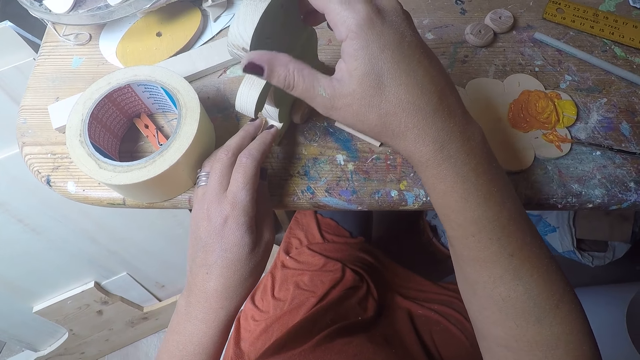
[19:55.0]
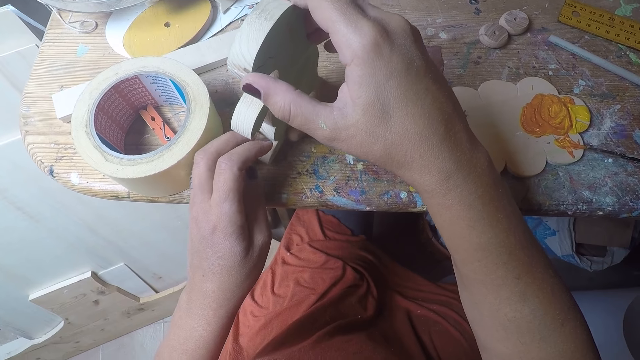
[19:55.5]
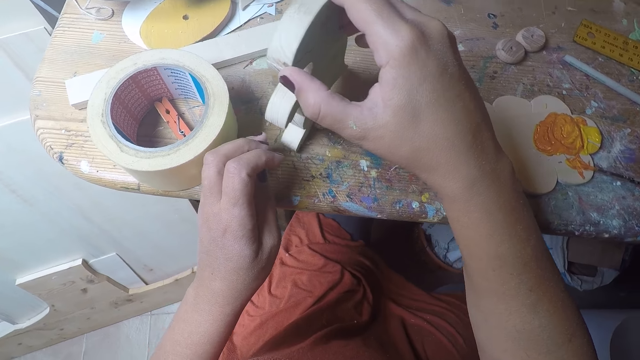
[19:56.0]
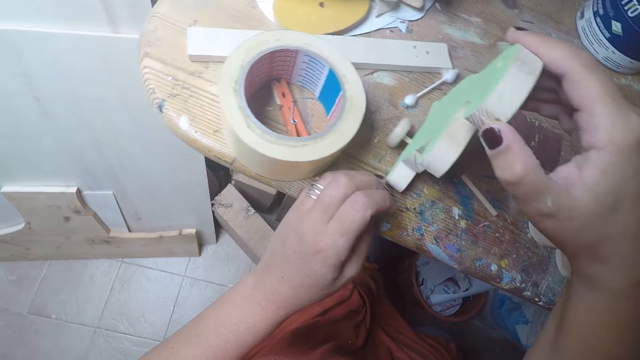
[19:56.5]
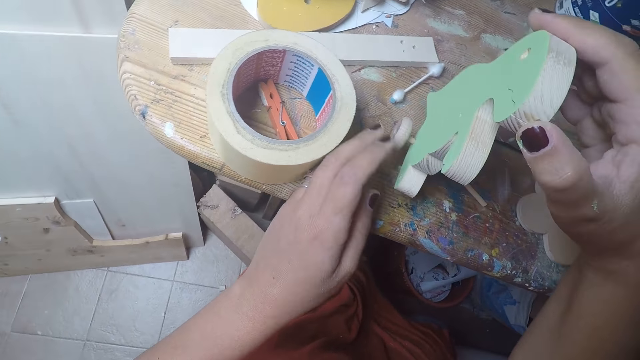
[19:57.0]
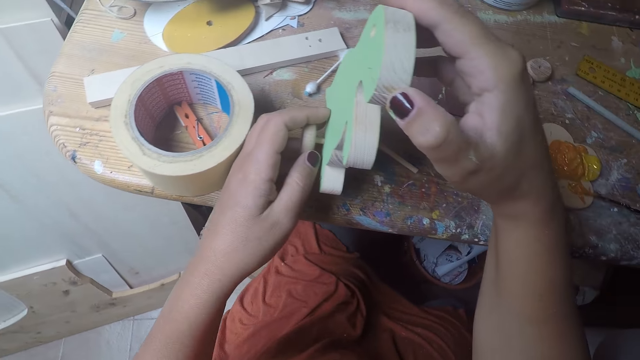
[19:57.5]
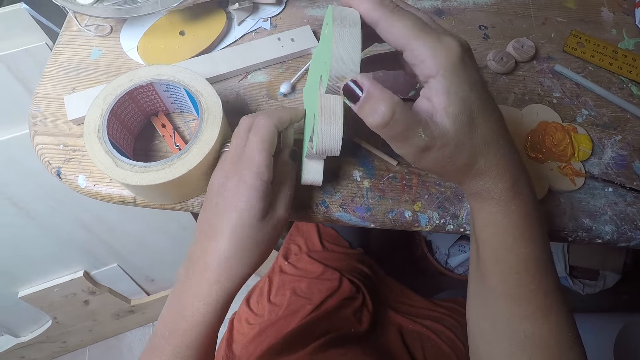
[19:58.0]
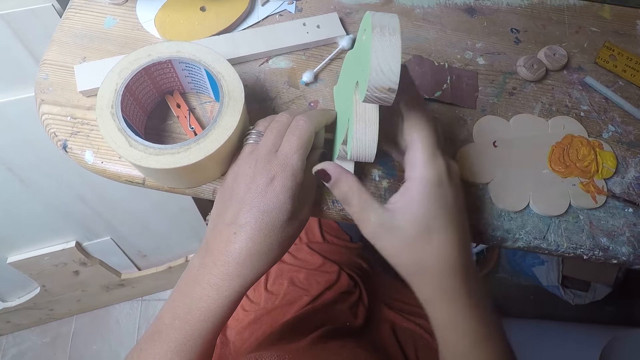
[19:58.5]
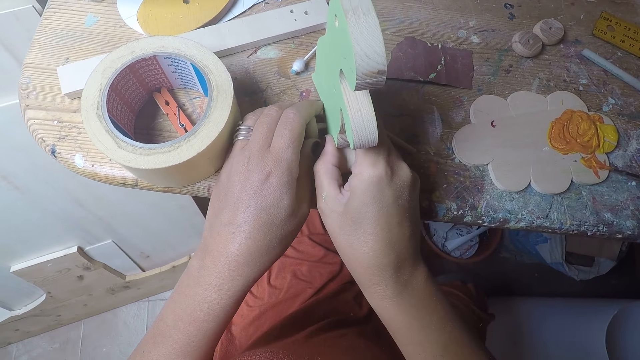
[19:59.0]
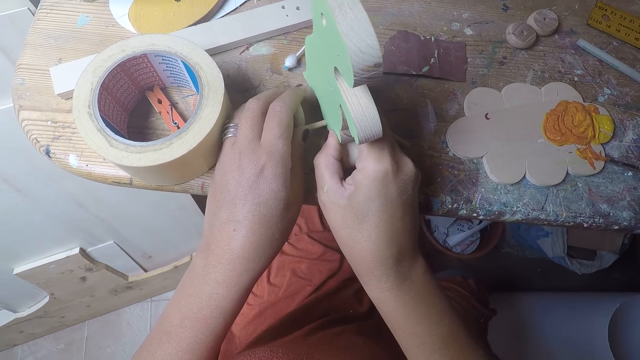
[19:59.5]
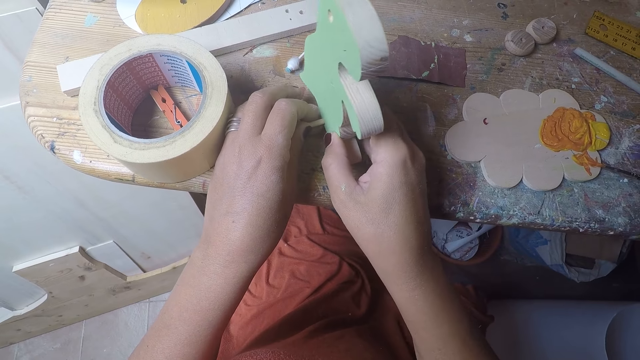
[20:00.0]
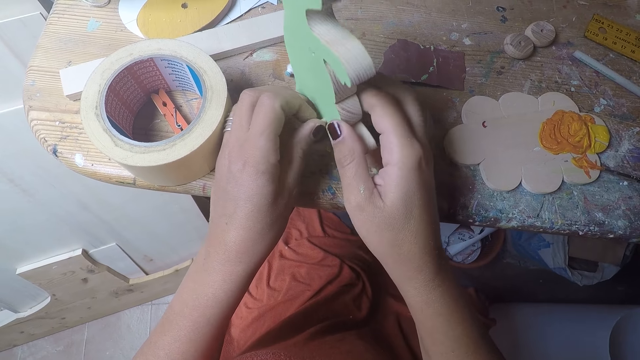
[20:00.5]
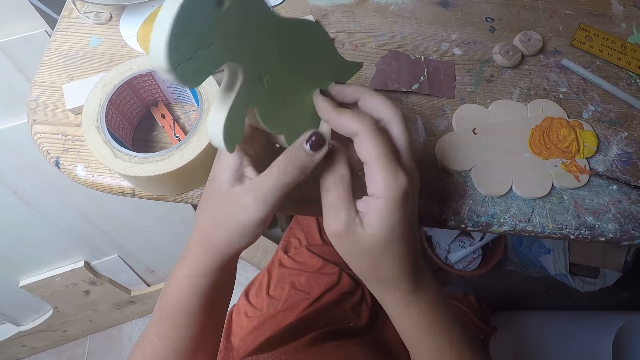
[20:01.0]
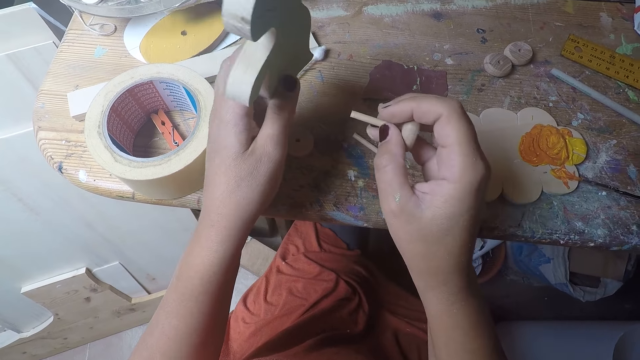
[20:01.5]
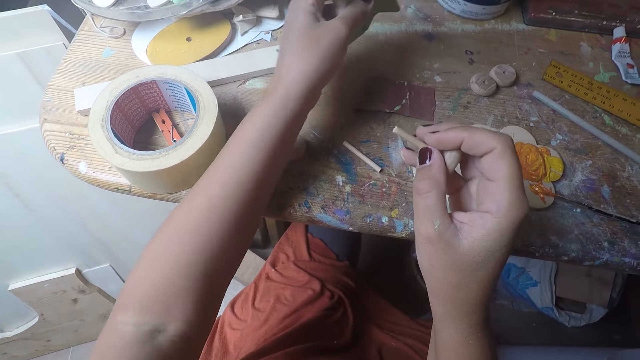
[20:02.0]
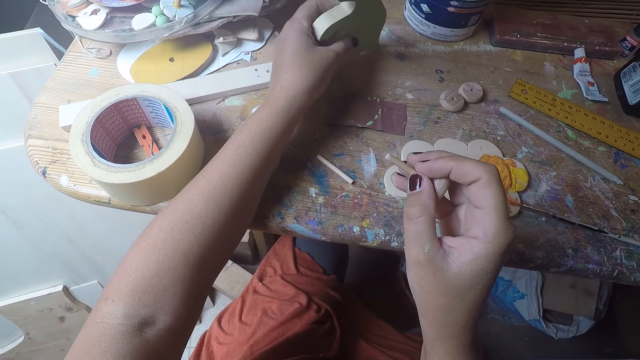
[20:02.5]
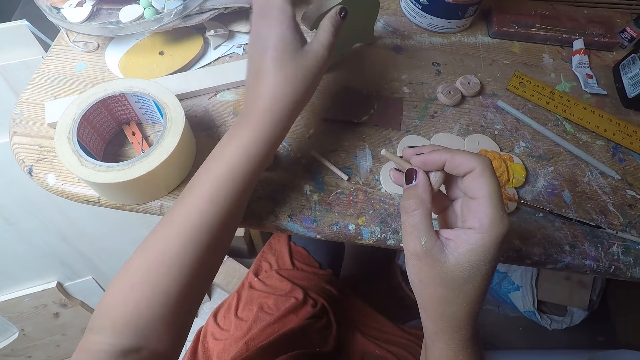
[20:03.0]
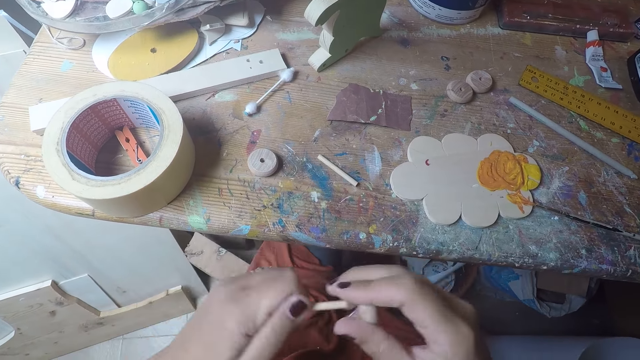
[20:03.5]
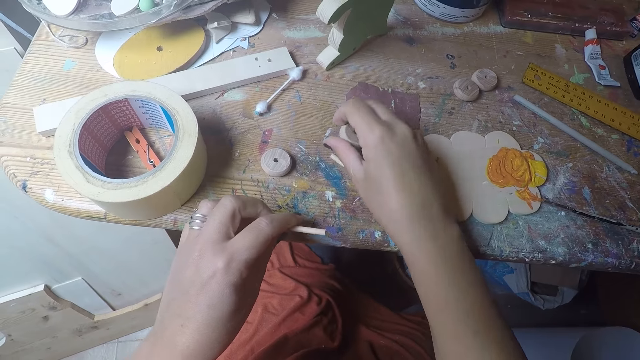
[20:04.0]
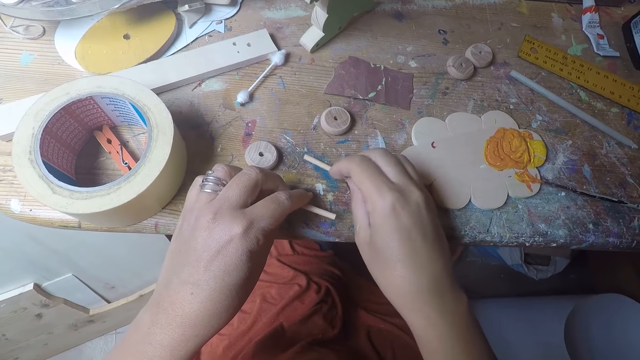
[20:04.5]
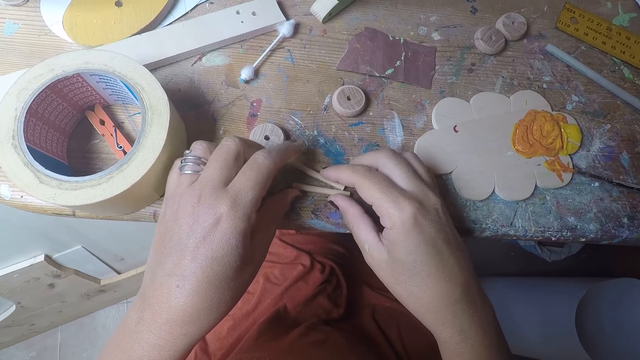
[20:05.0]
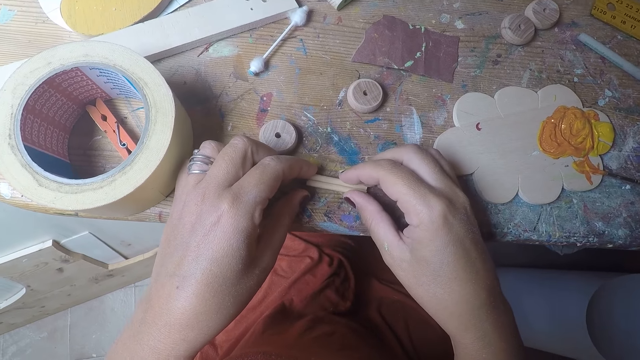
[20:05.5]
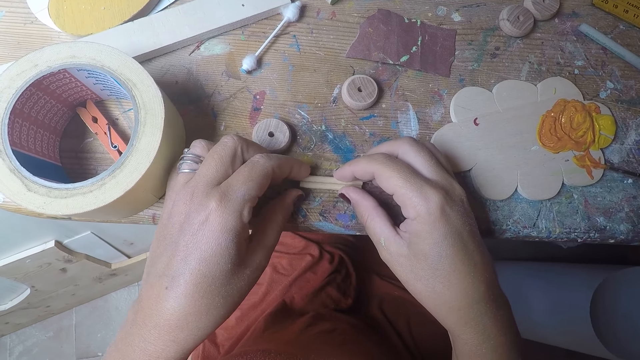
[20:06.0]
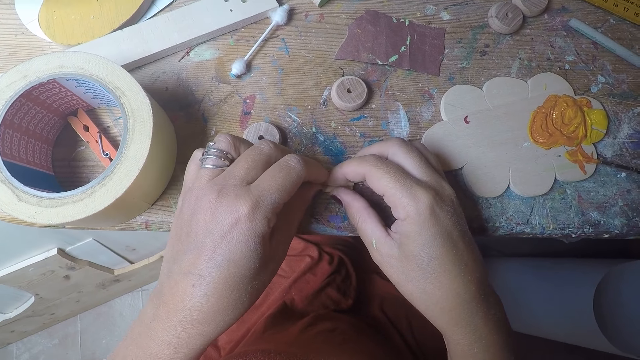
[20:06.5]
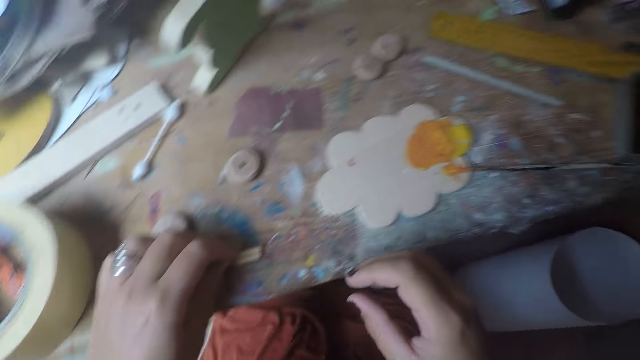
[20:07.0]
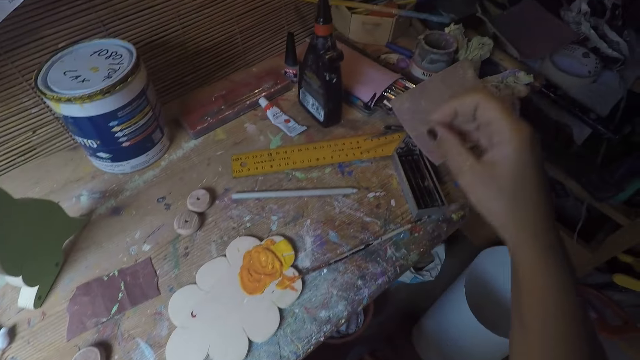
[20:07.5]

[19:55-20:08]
The camera wearer removes the round wood on the short stick in the hole of the wooden dinosaur with her left hand. She drops the round wood in her right hand on the table. She holds the wooden dinosaur with her left hand. She removes the round wood with the short stick in the hole of the wooden dinosaur with her right hand. She drops the wooden dinosaur in her left hand on the table. She removes the short stick in the round wood in her right hand with her left hand. She drops the round wood in her right hand on the table. She places her right hand on the short stick on the table. She places the short stick in her left hand on the table. She moves the short stick in her left hand together with the short stick in her right hand. She aligns the rods on the table. She holds the short sticks with both hands.

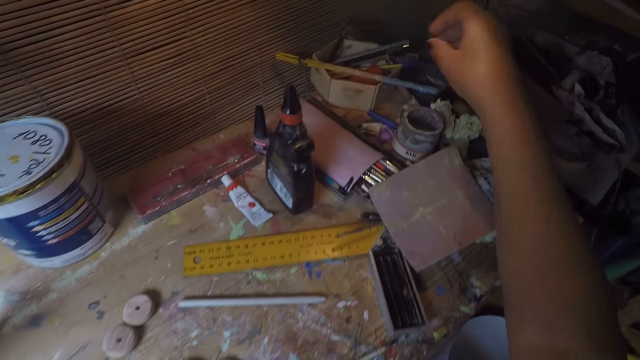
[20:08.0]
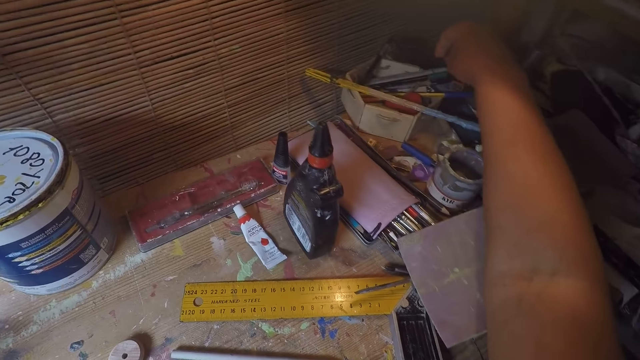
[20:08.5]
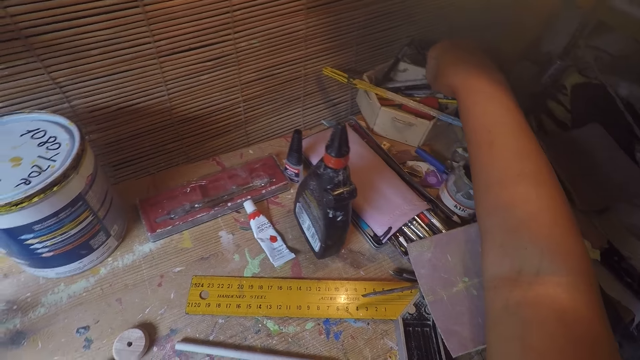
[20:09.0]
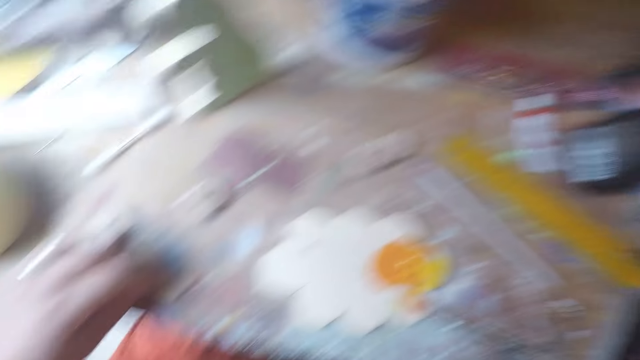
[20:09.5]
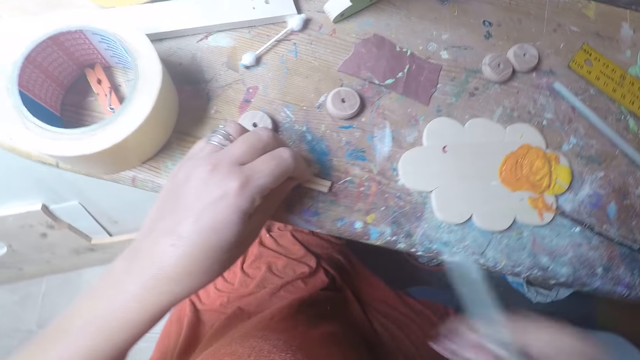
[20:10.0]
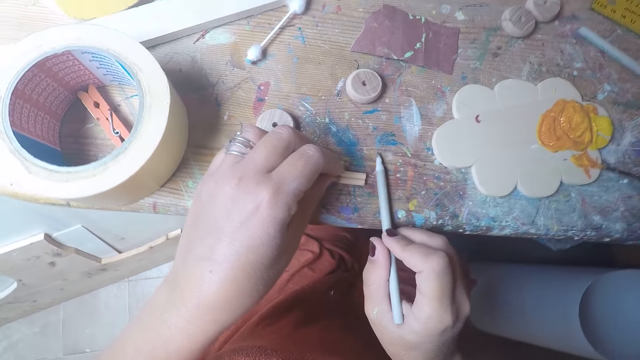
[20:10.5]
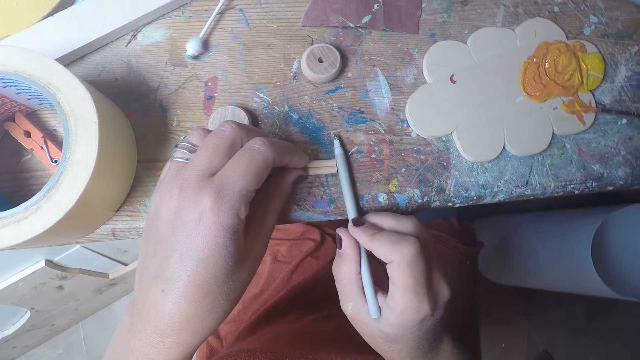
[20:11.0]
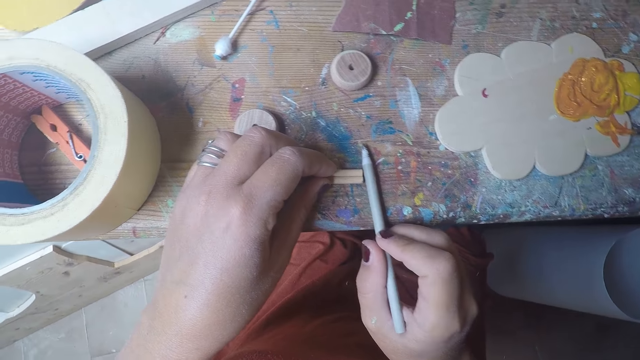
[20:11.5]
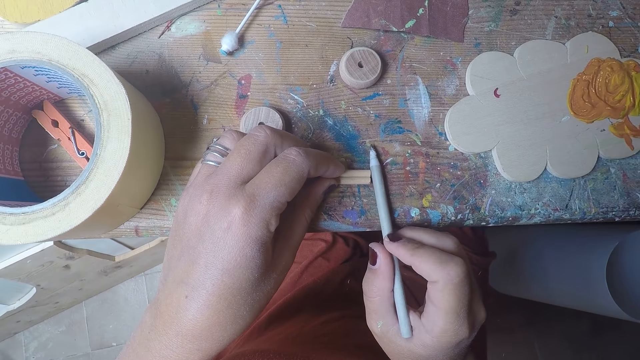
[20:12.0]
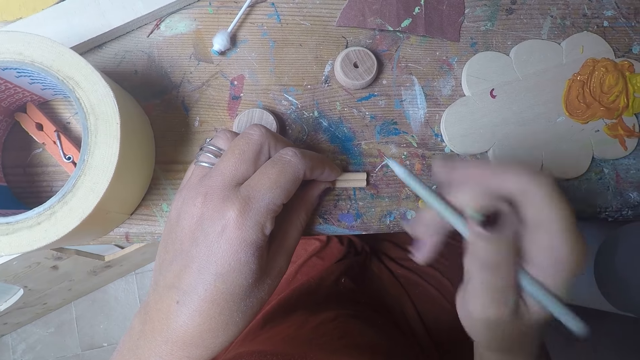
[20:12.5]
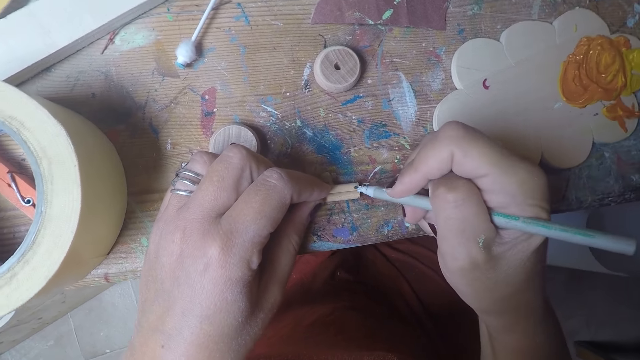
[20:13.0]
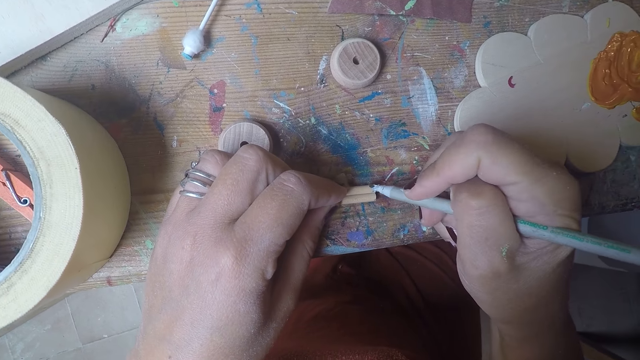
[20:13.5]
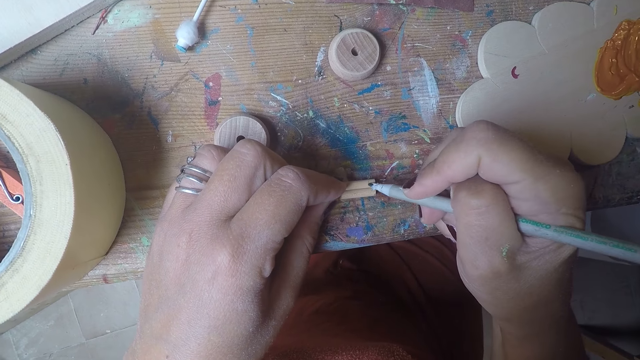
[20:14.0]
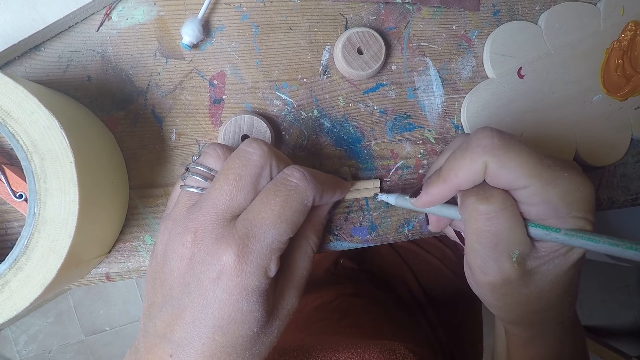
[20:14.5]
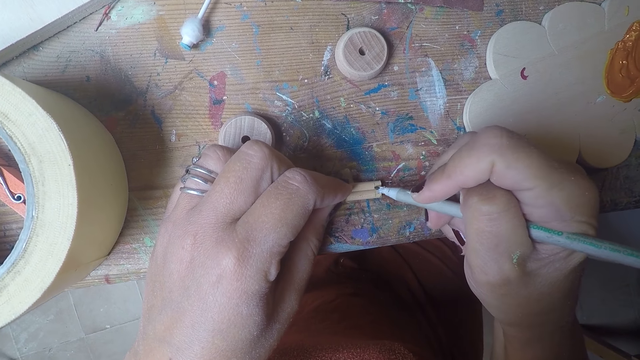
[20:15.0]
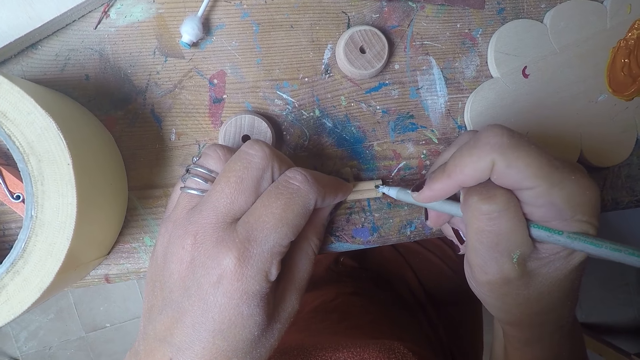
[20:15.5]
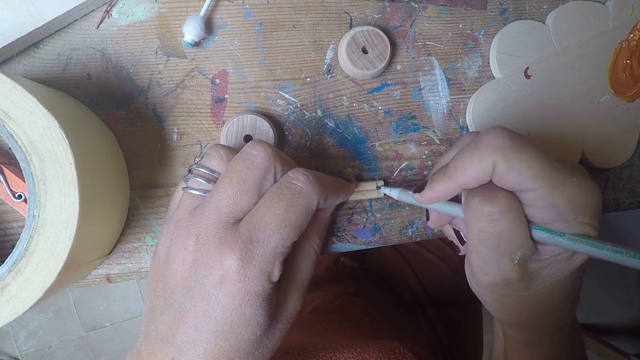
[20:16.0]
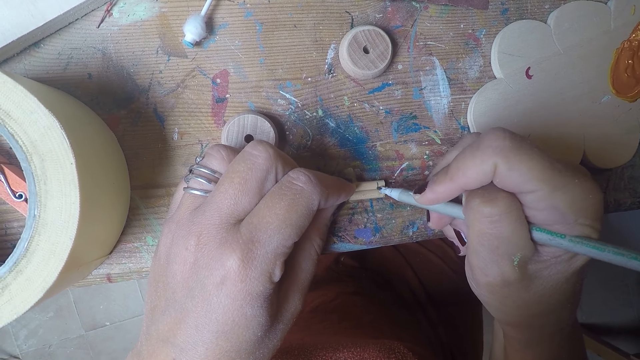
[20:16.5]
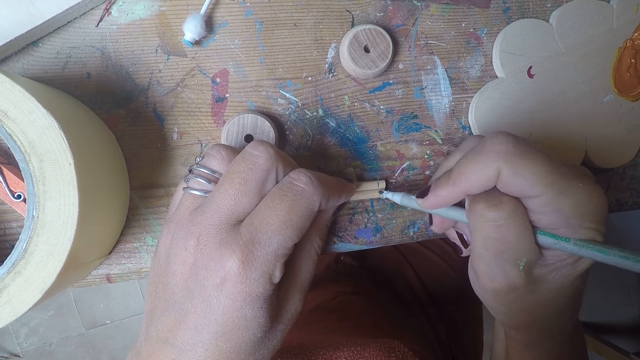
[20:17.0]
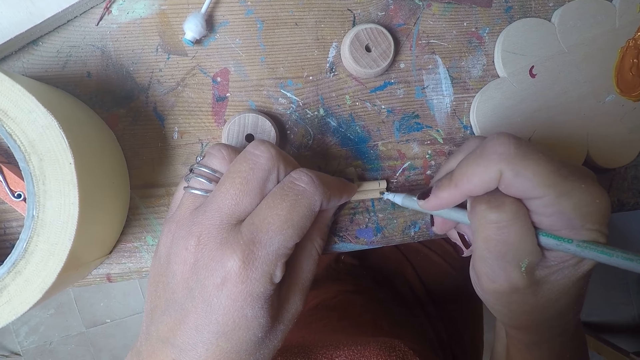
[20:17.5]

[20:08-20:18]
The camera wearer picks up a pencil in a box on the table with her right hand. She aligns the rods on the pencil. She draws a line on the short sticks in her left hand with the pencil in her right hand.
